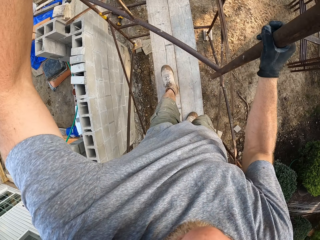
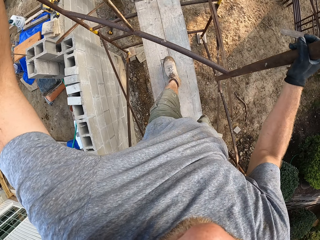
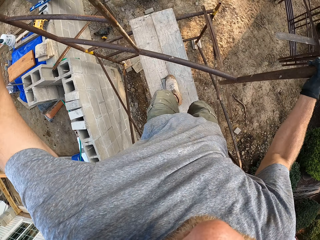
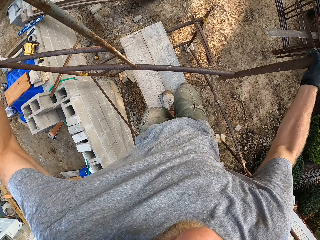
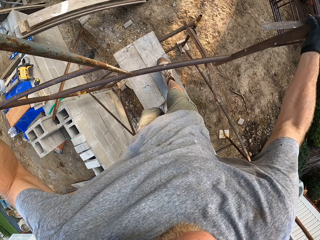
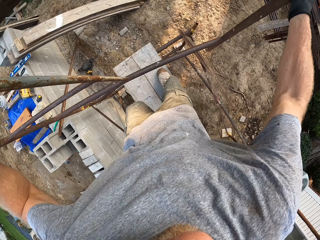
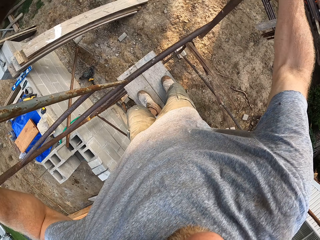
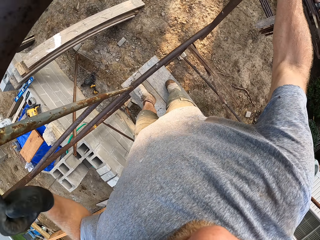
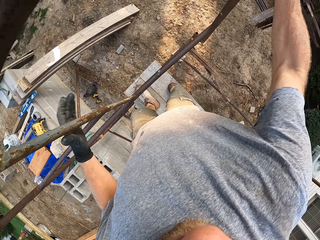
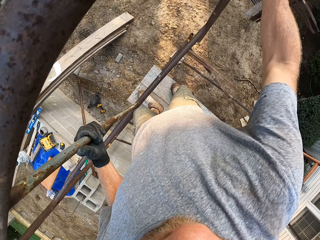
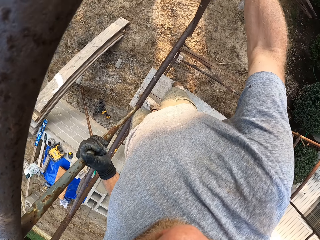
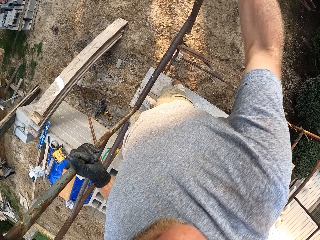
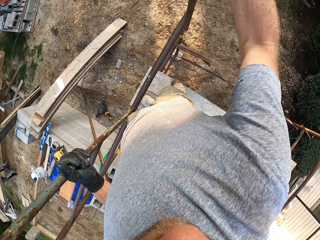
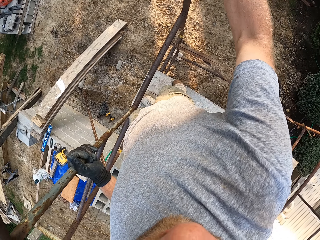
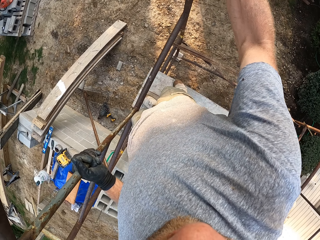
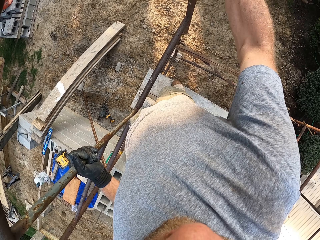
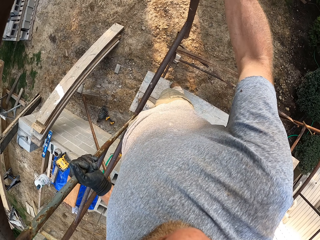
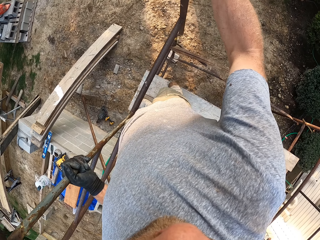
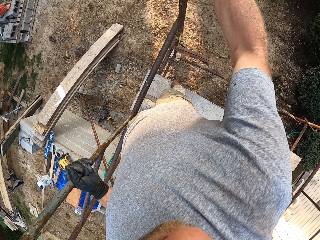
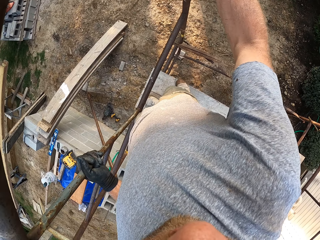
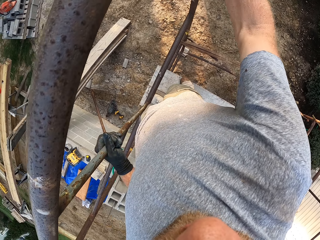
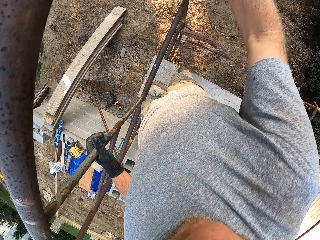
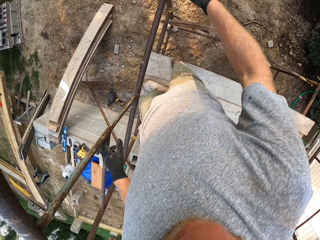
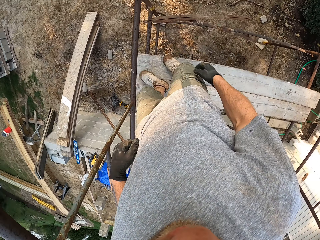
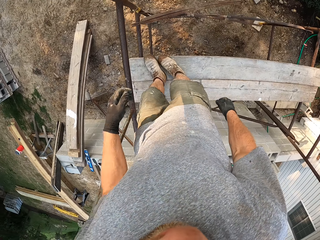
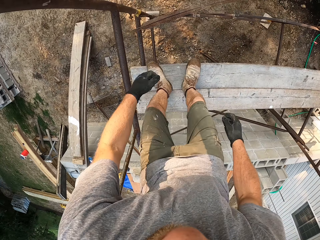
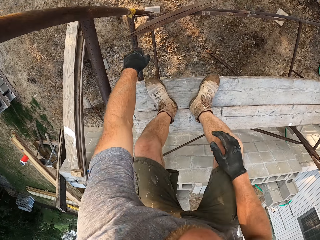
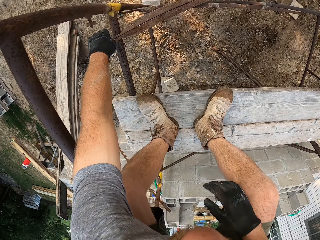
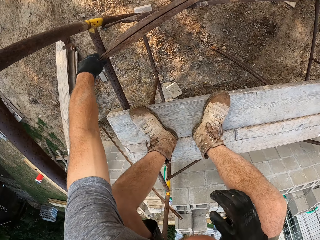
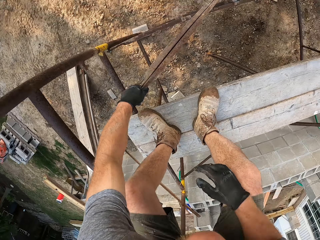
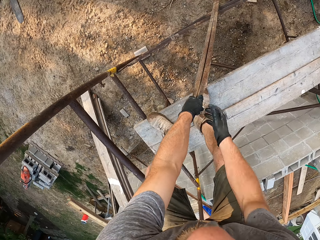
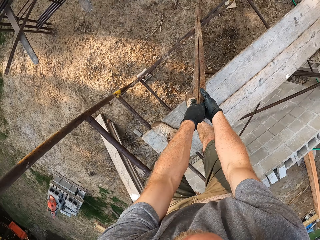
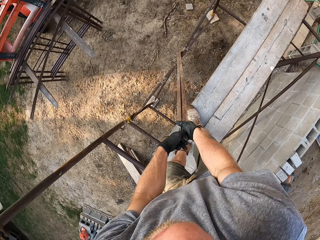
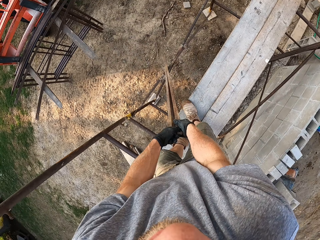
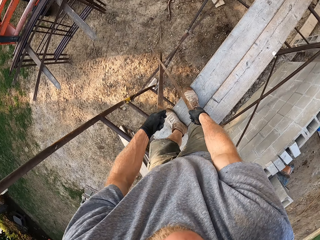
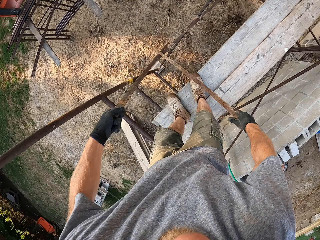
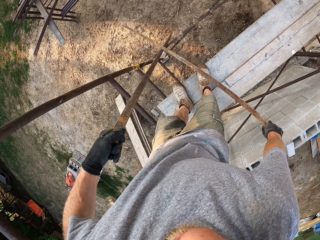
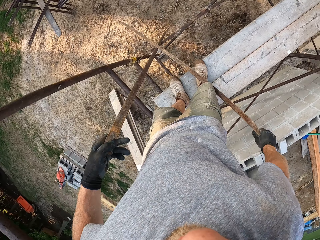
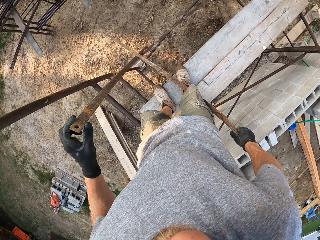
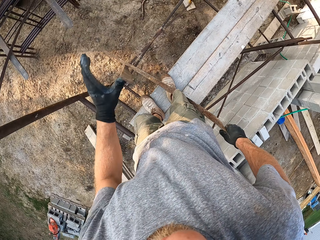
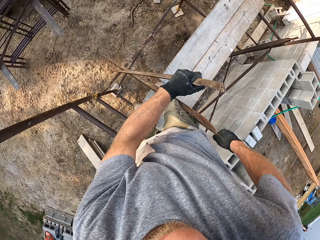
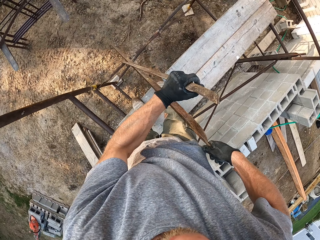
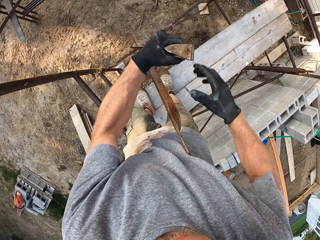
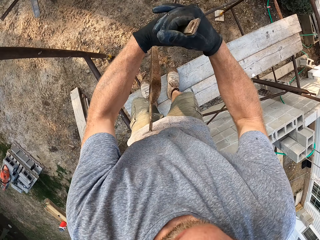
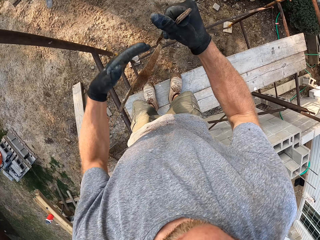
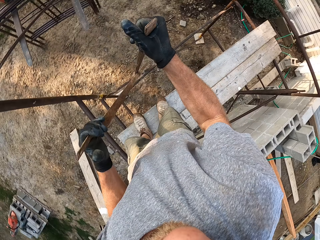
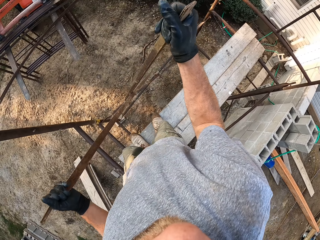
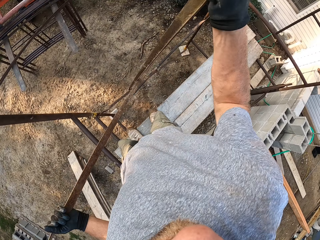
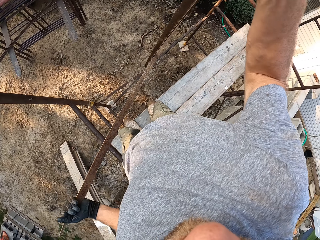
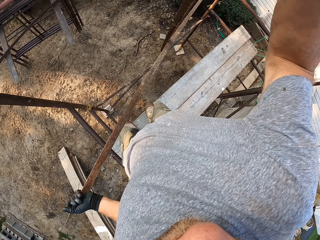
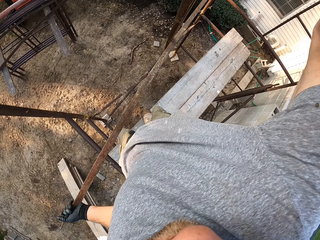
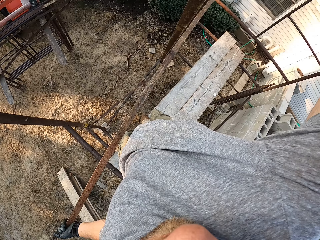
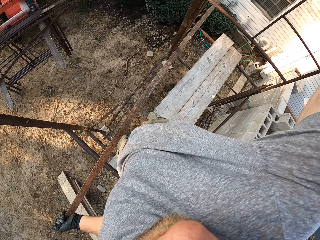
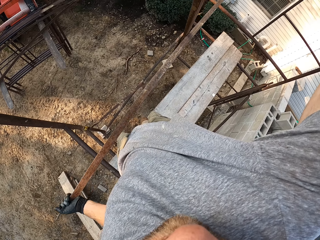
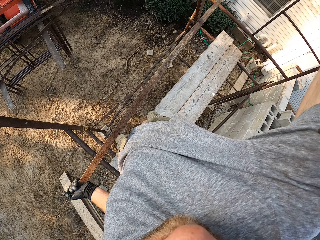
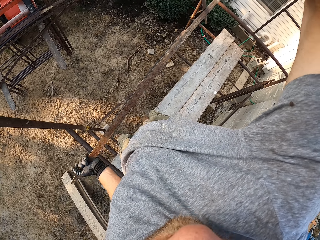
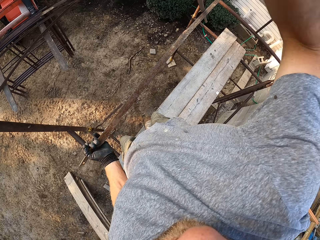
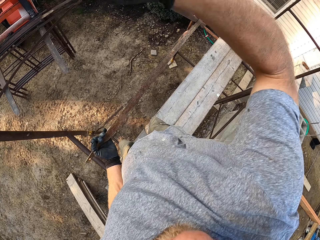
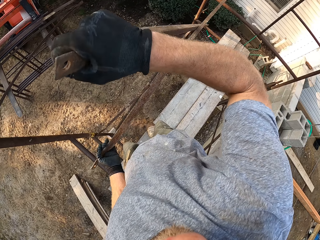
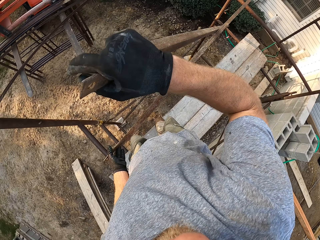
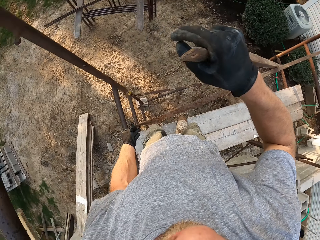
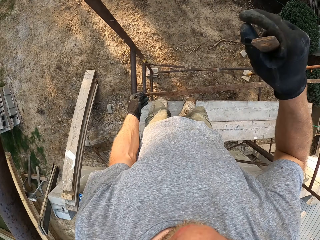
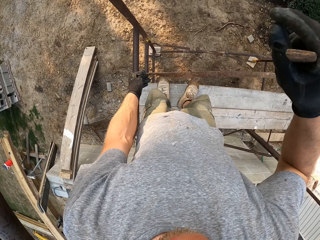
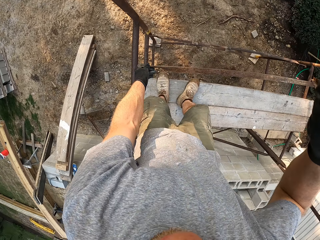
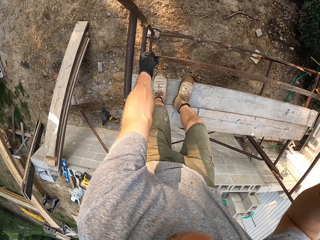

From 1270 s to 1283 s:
The camera wearer picks up a pair of iron rods against the rack. They spread out the pair of iron rods and place the pair of iron rods on the rack.

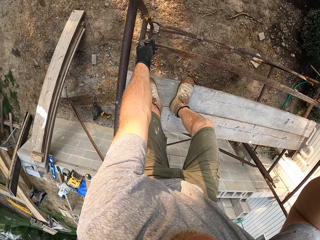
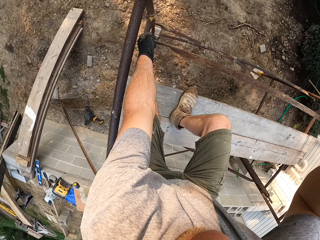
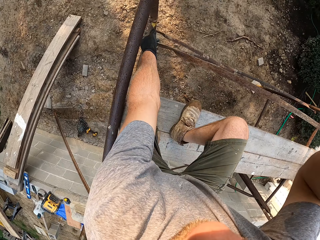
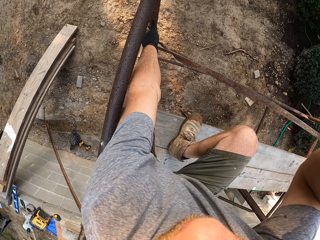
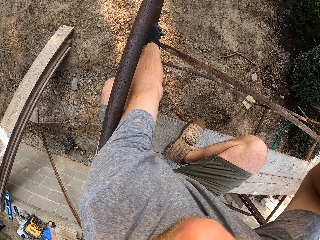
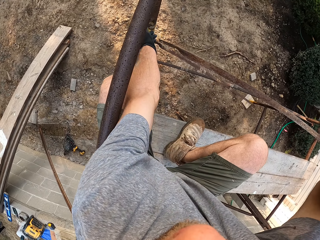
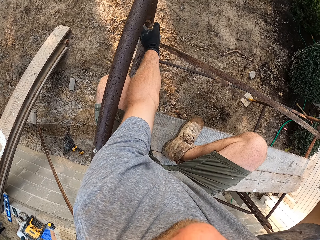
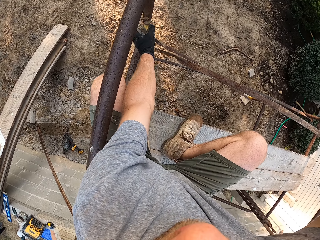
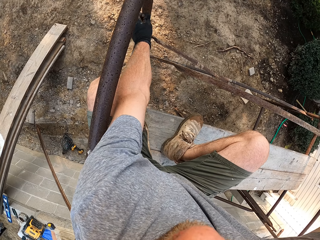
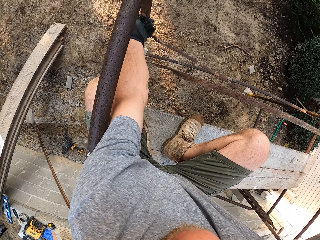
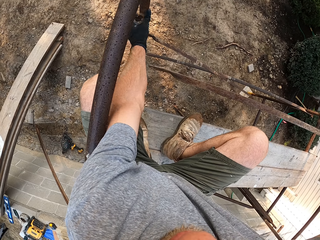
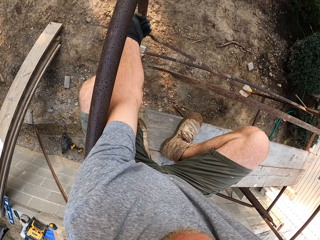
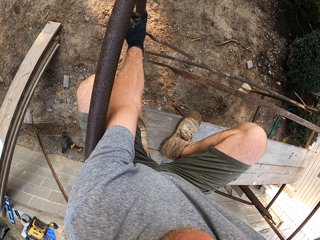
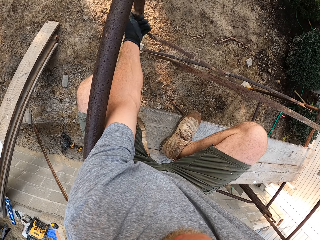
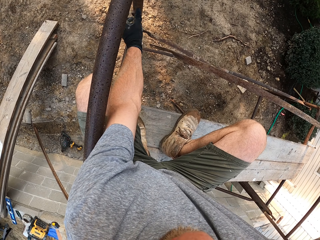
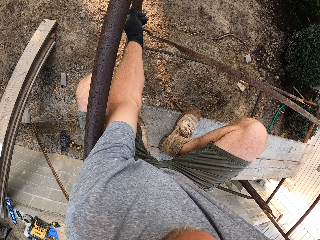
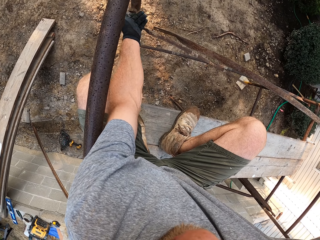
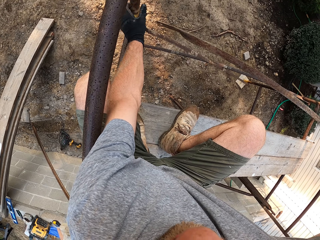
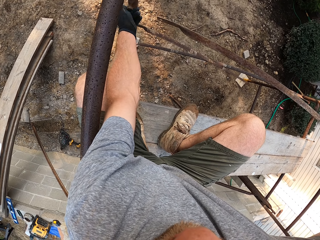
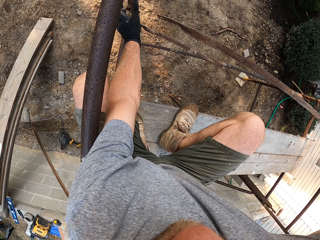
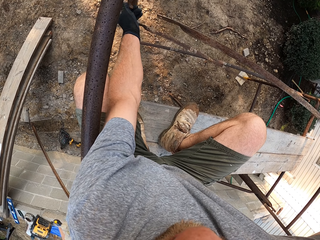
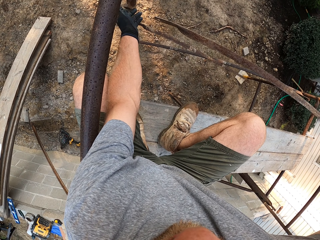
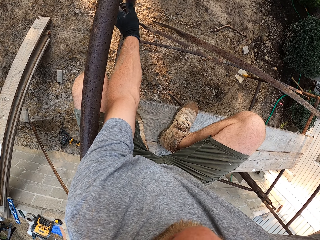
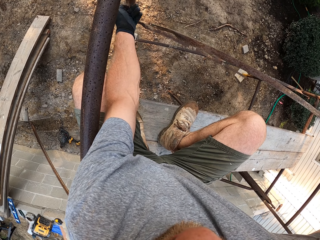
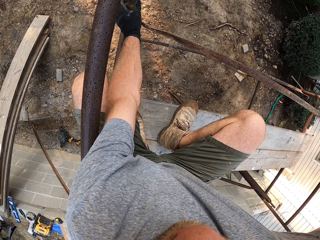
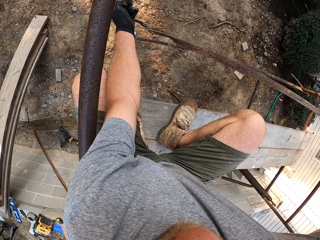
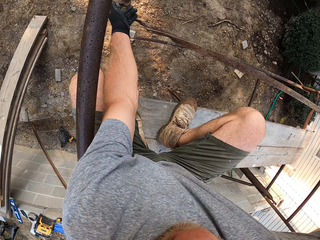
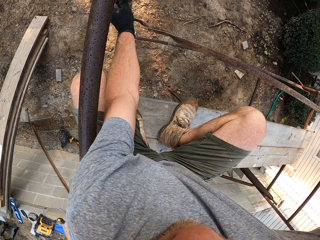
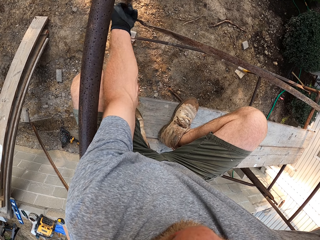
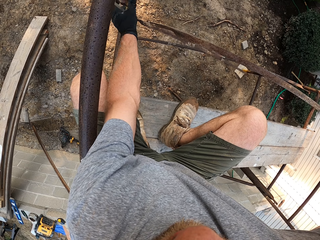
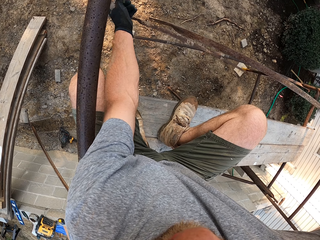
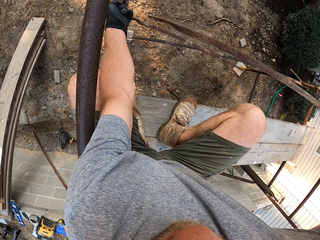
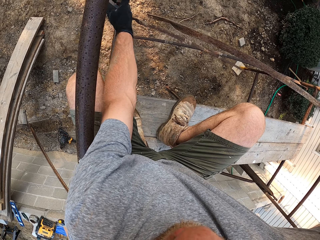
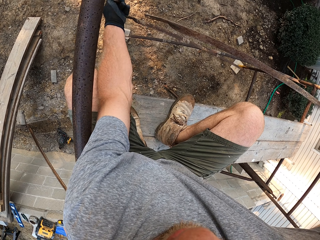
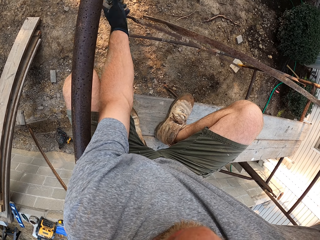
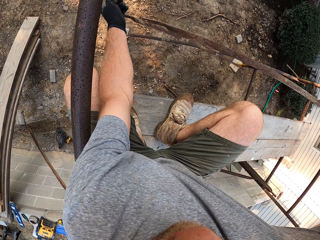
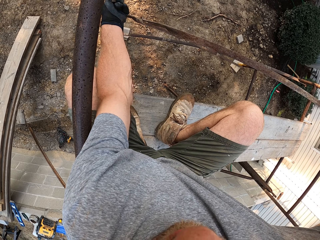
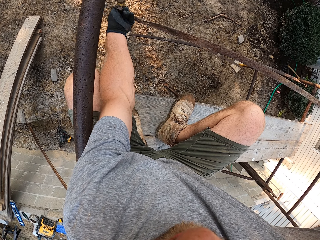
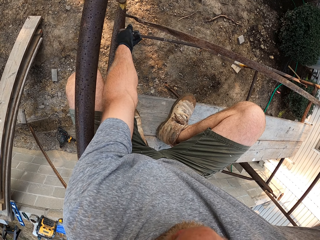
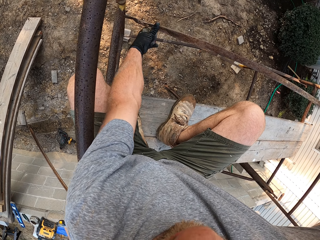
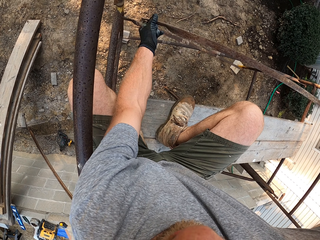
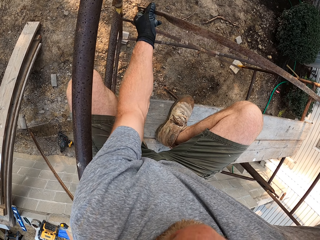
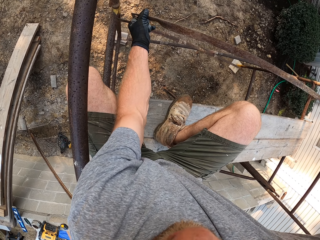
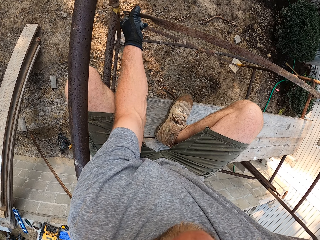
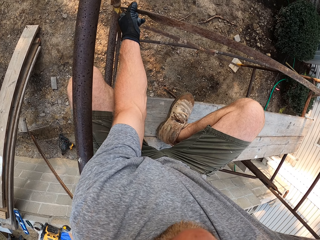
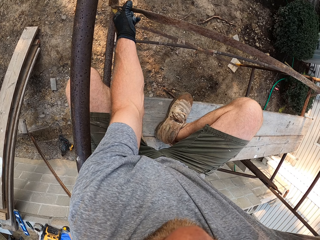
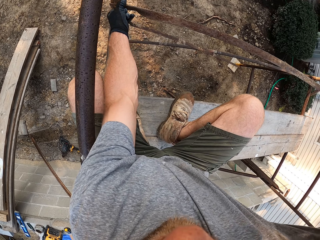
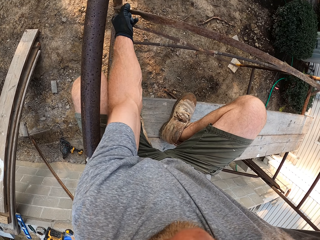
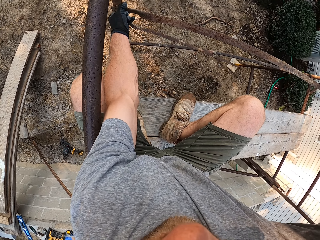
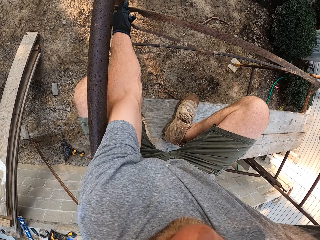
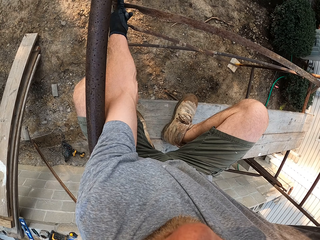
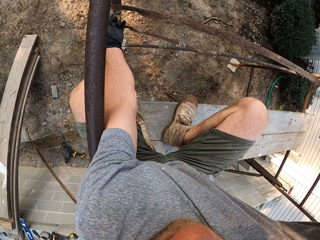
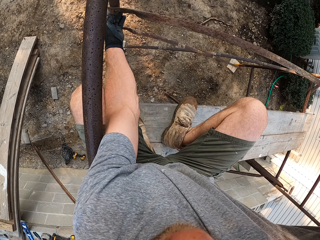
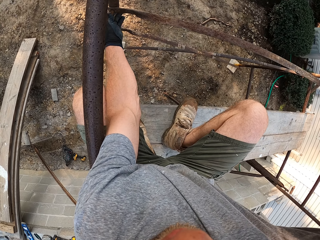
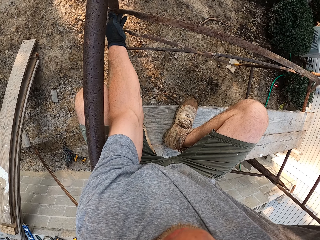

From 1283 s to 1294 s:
The camera wearer unscrews a nut on a hook of the rack joint. They place one of the pair of iron rods on the hook.
